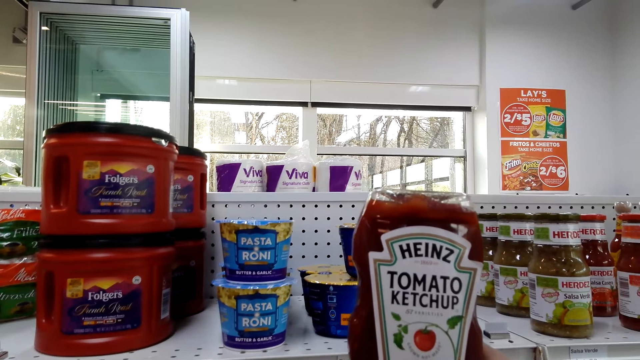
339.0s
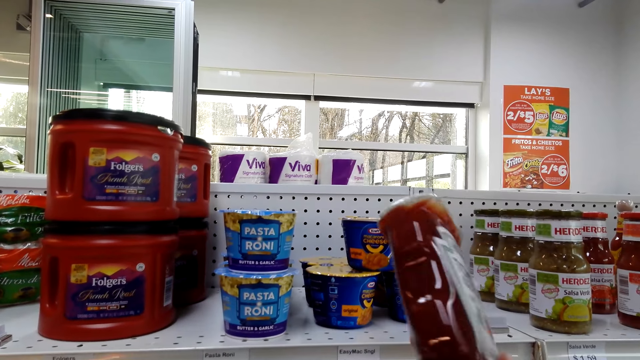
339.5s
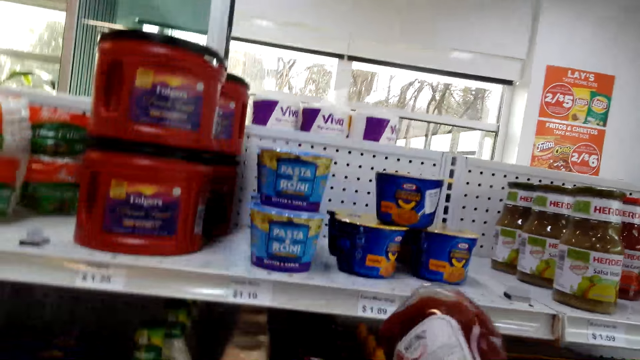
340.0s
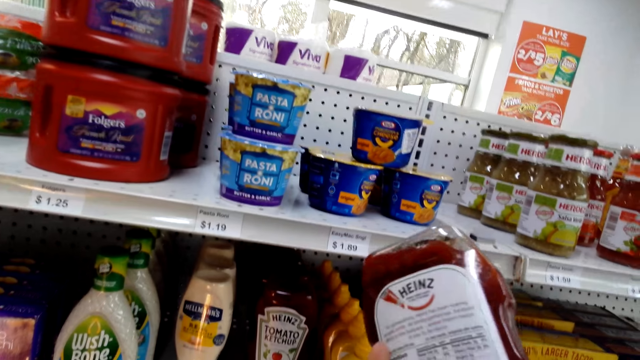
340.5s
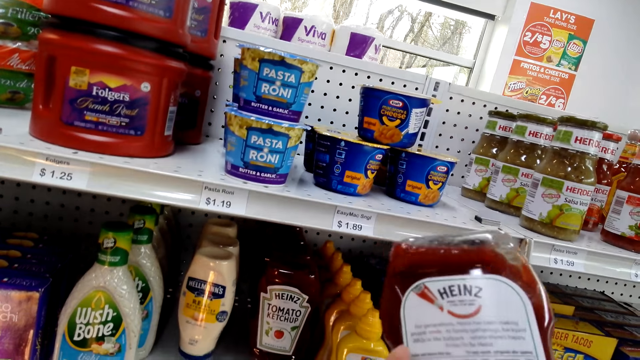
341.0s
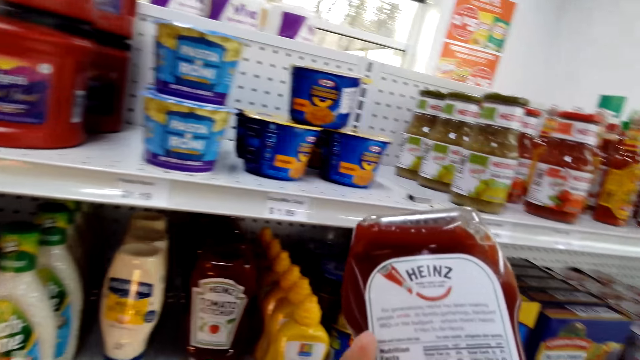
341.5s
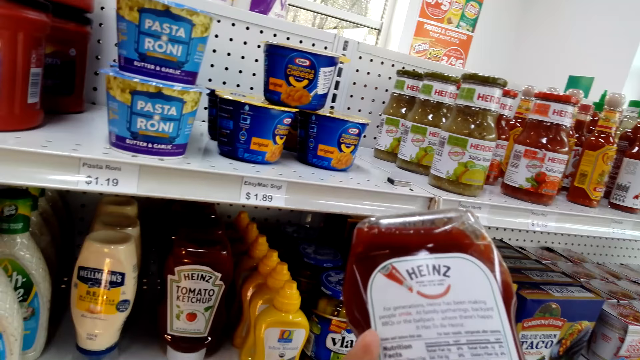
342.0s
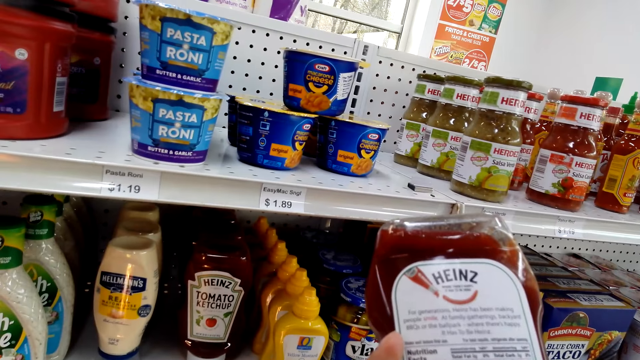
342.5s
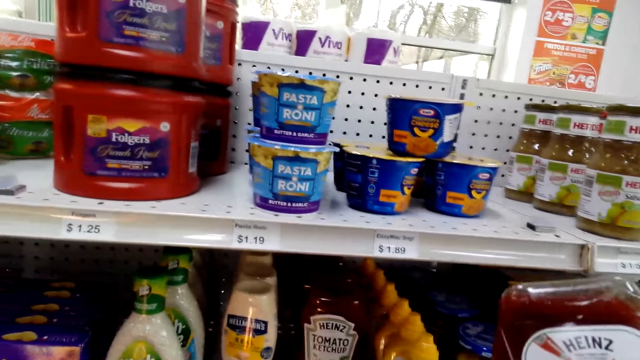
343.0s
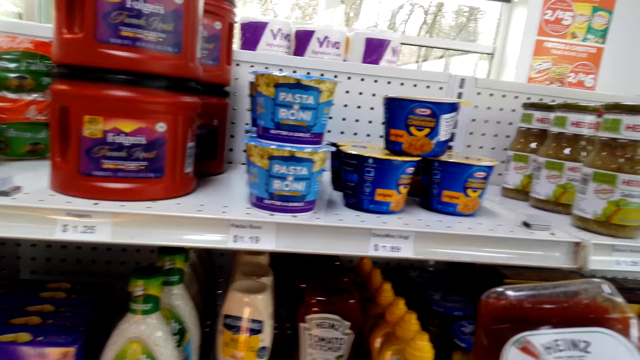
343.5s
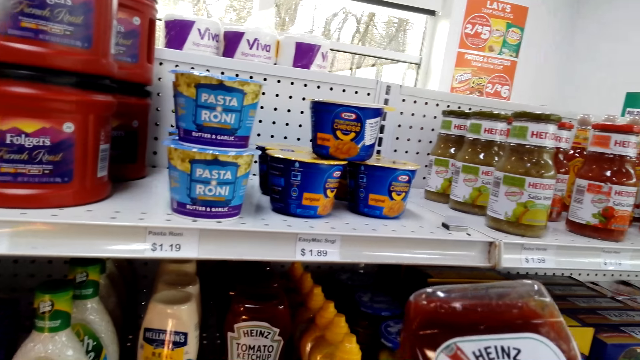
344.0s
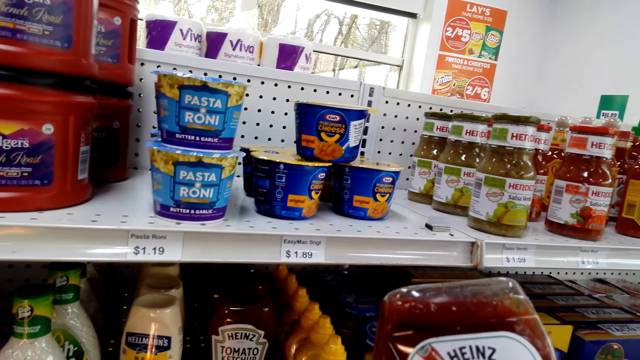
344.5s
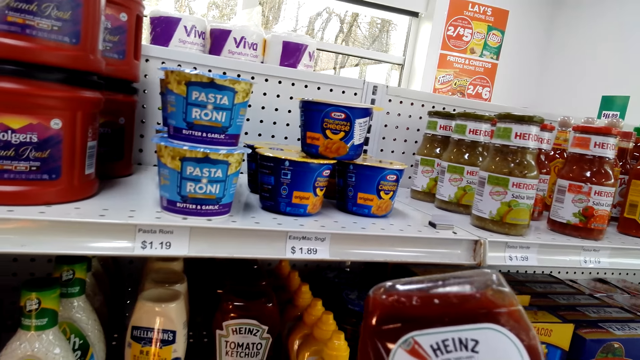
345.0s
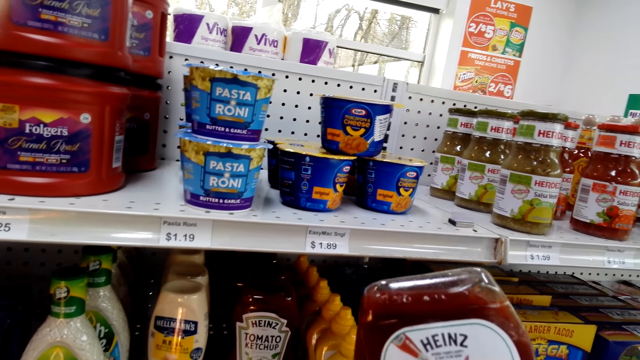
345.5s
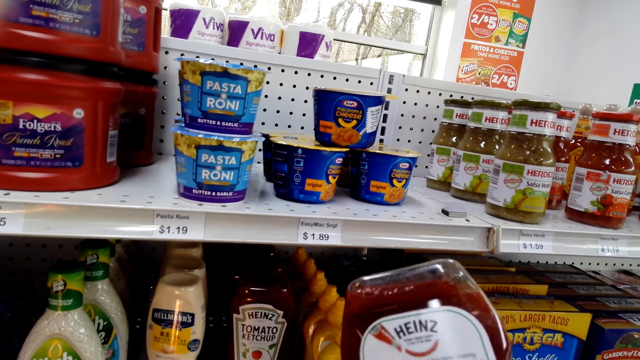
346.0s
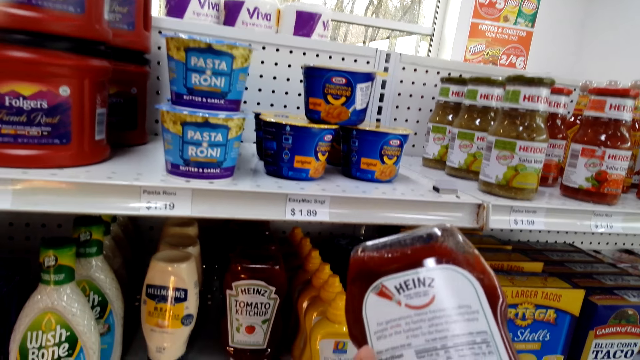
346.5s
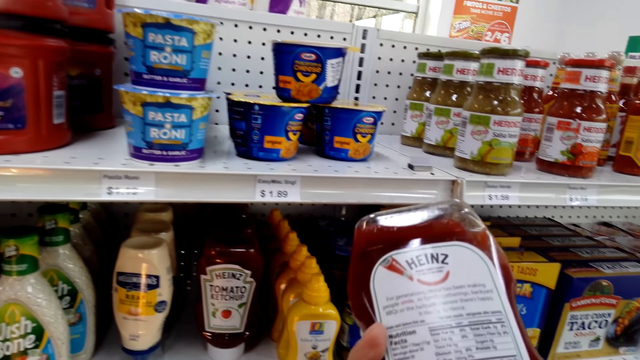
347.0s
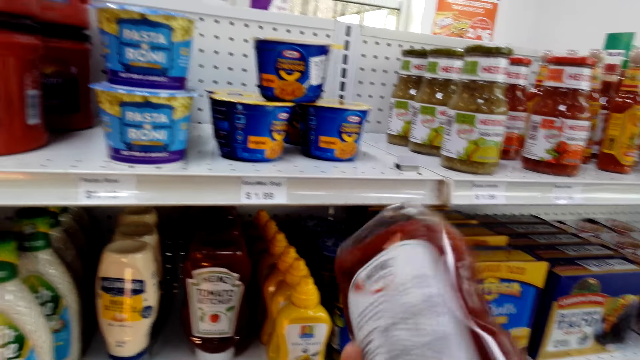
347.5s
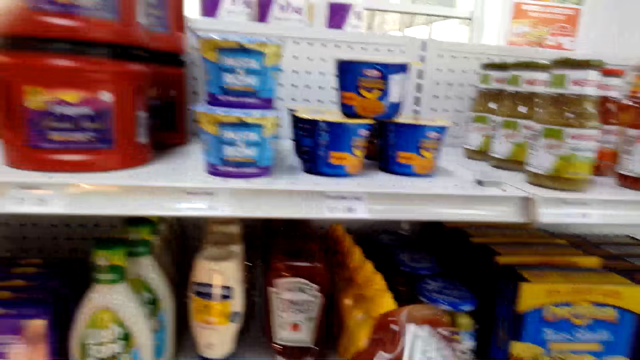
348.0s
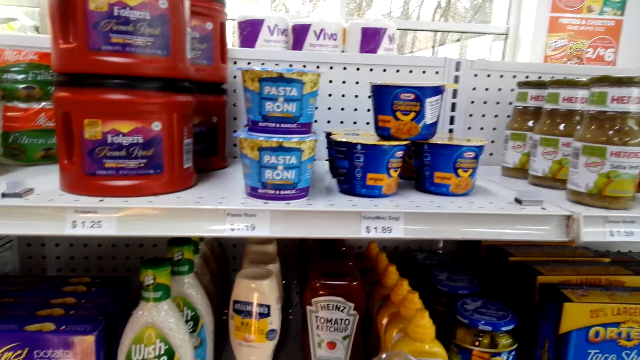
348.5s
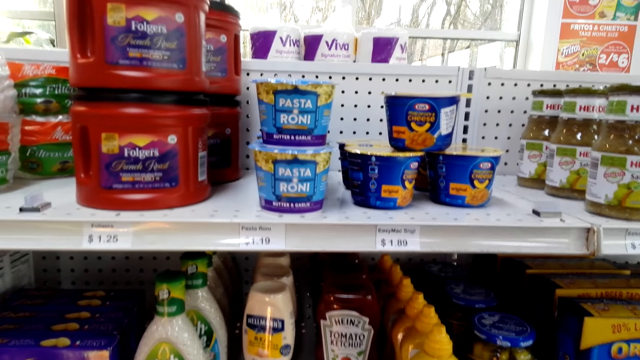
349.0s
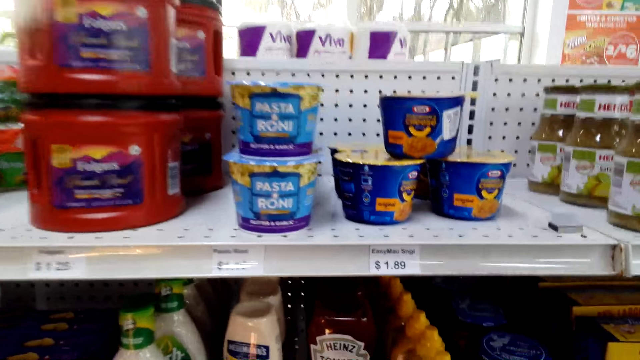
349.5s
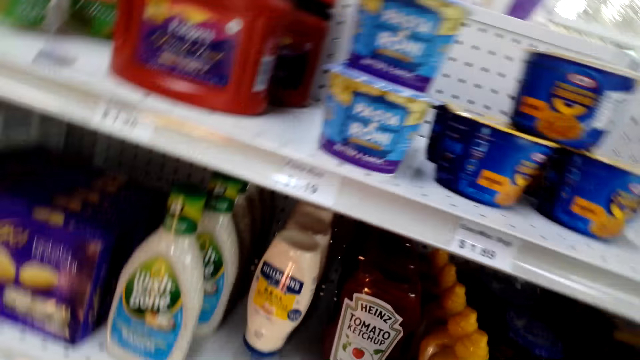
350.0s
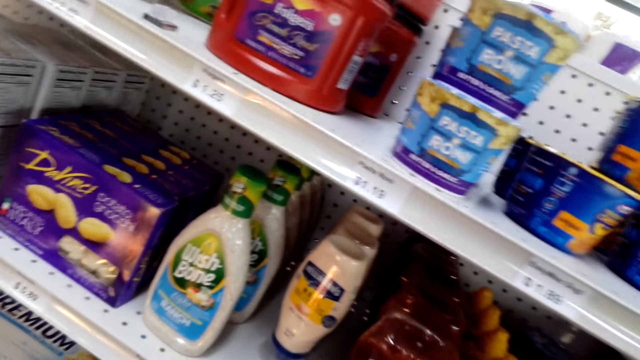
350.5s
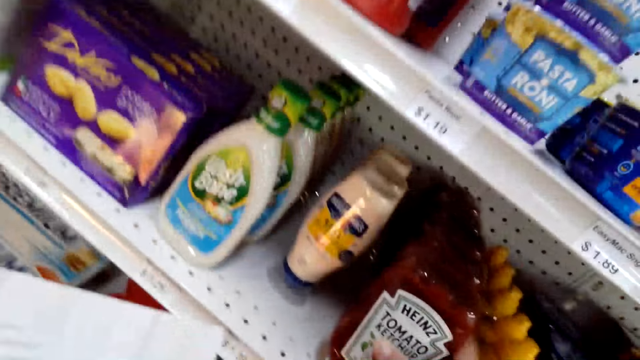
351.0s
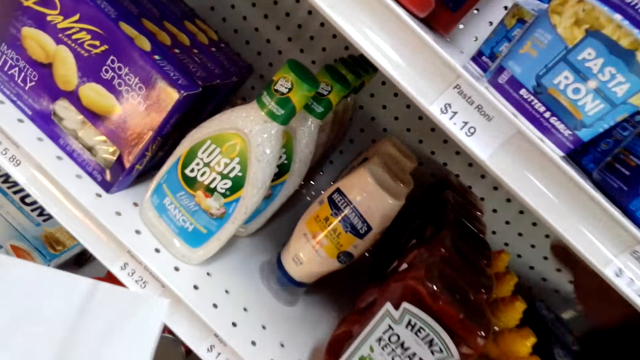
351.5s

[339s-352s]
The camera wearer lifts the tomato ketchup. They read on the tomato ketchup. They place the tomato ketchup on the shelves.

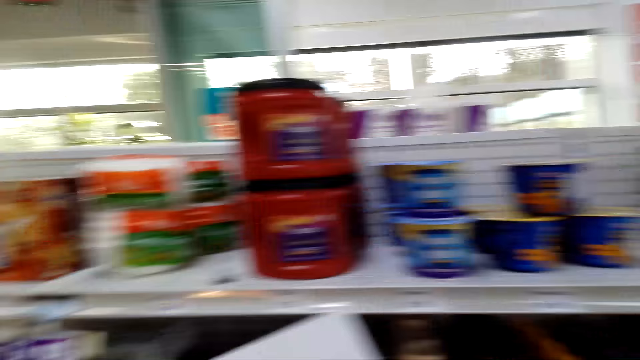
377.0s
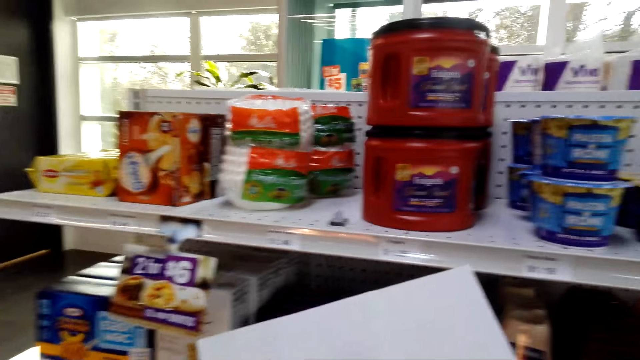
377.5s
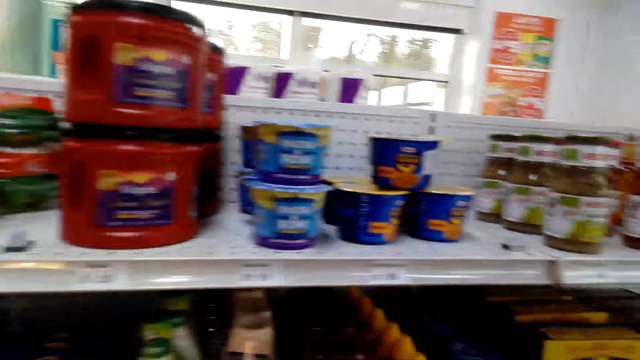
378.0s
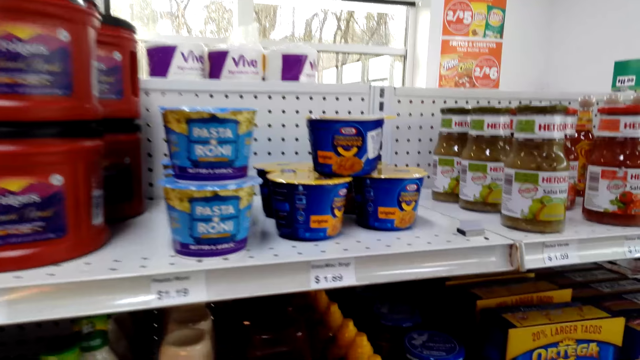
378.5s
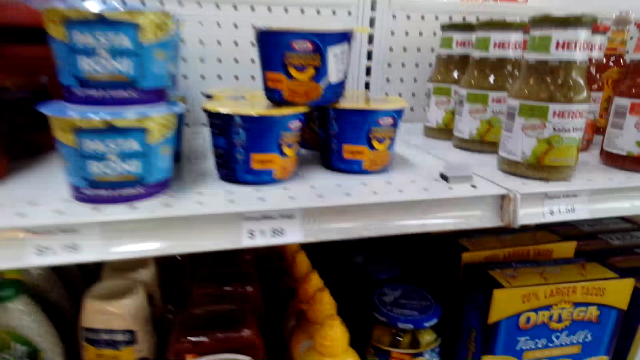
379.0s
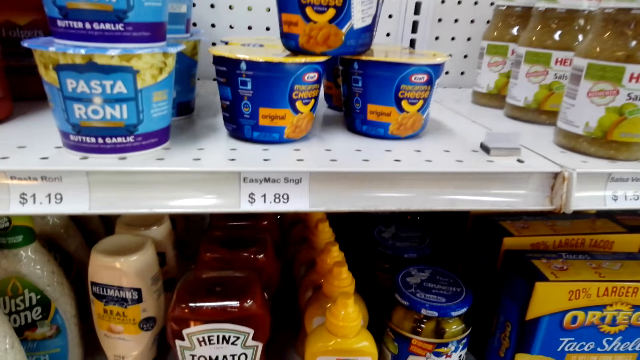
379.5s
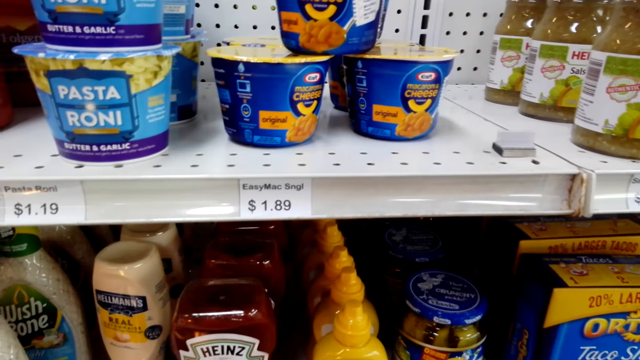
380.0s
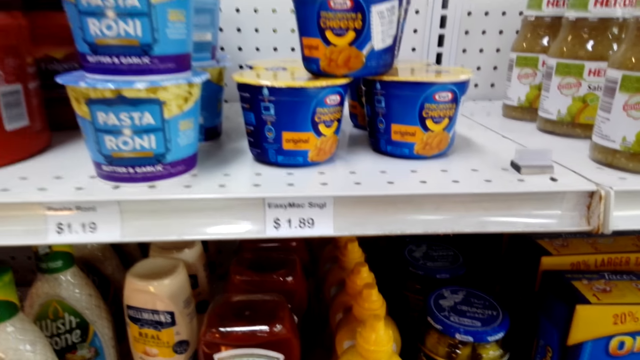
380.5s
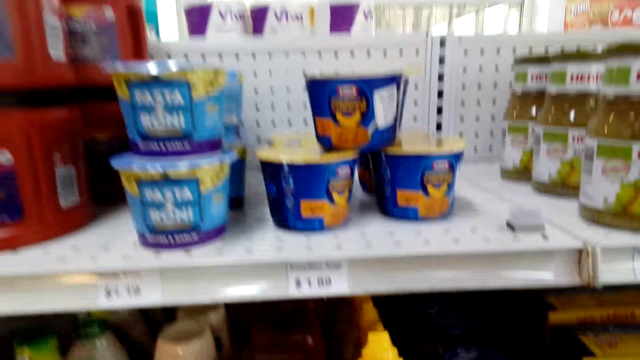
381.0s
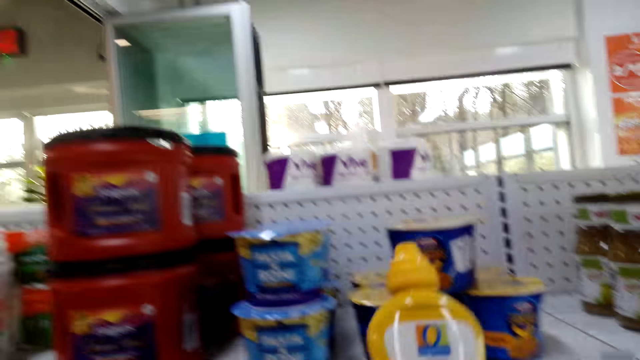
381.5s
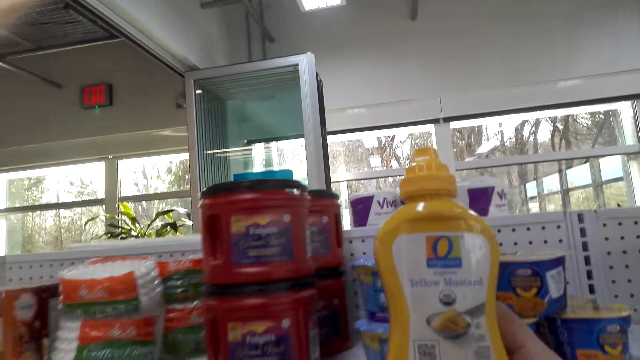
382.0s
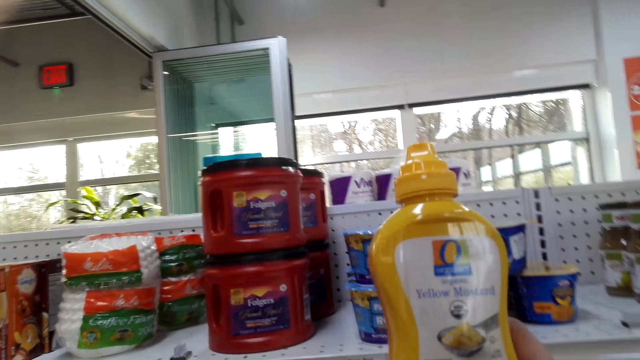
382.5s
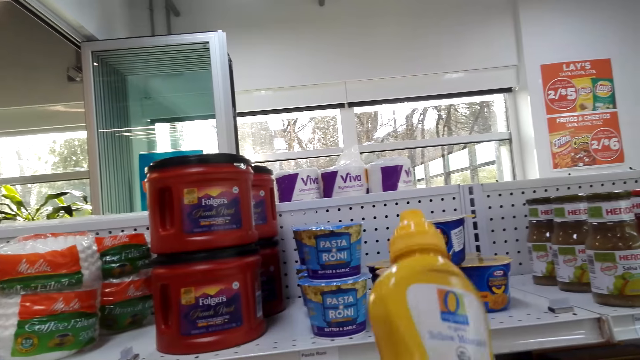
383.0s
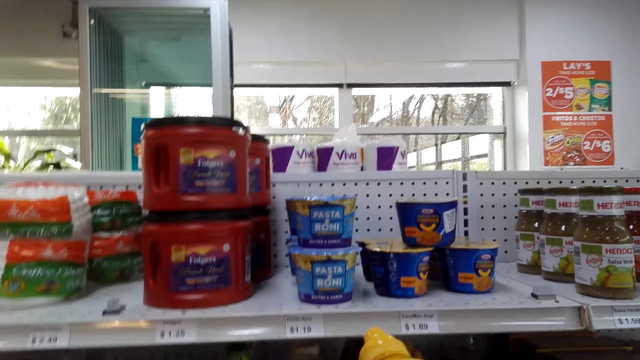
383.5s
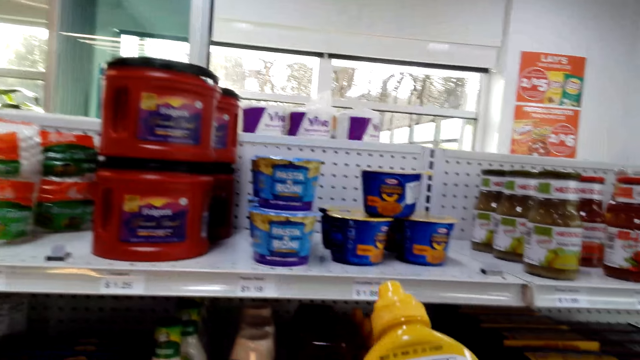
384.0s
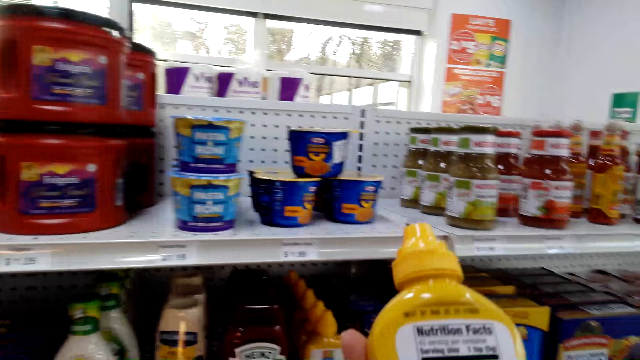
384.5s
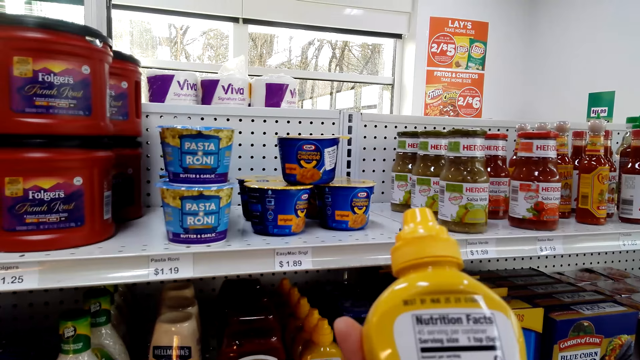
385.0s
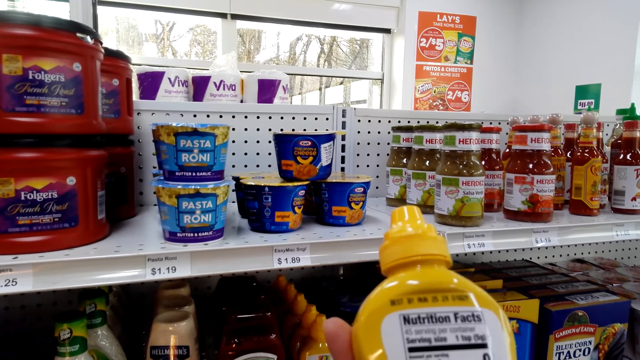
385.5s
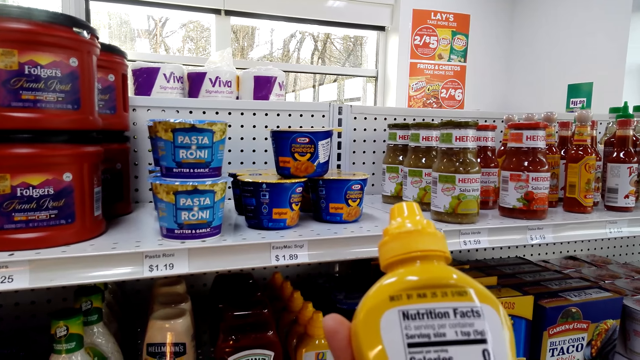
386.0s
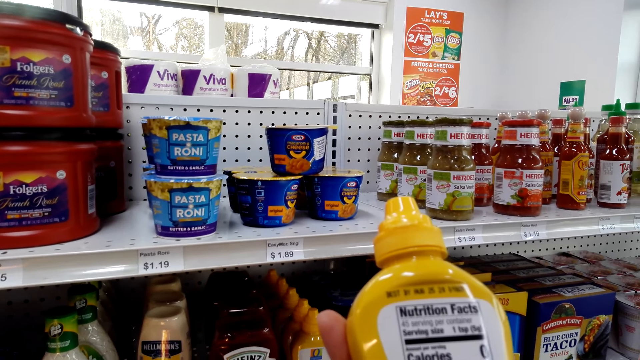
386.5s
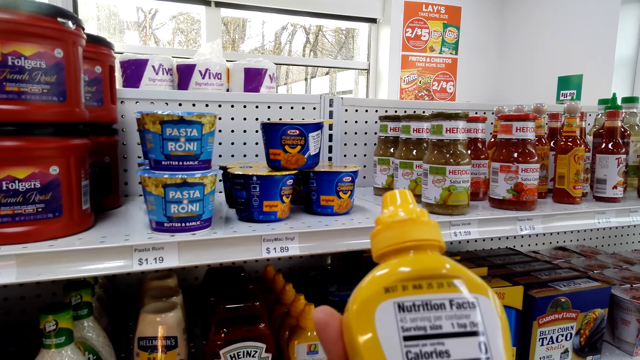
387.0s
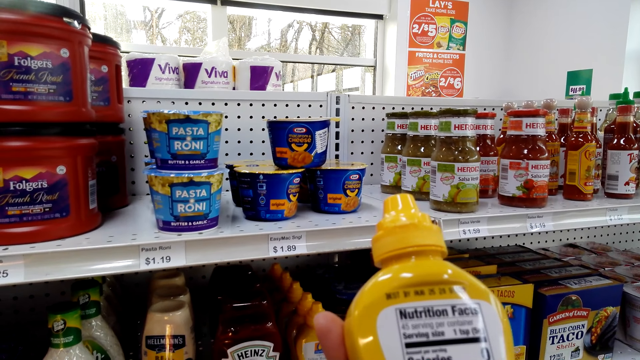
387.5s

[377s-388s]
The camera wearer looks around the shelves. They pick up a bottle. They hold the yellow mayonnaise and read the yellow mayonnaise.
